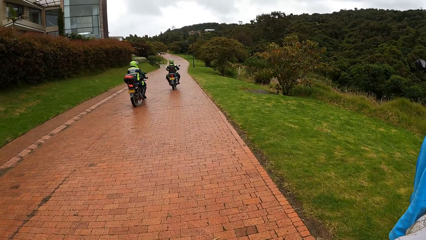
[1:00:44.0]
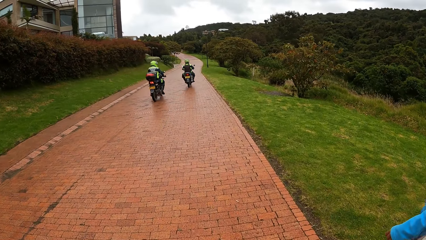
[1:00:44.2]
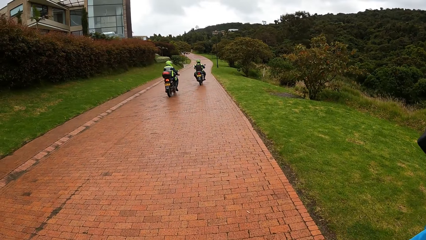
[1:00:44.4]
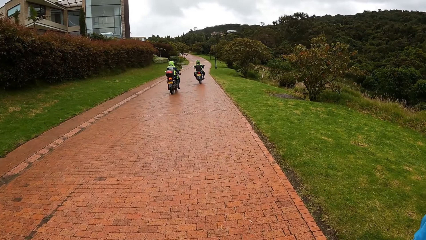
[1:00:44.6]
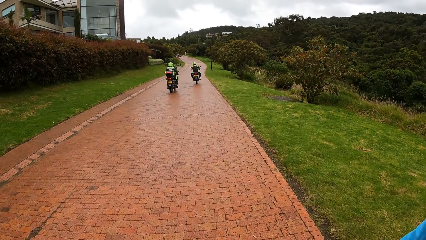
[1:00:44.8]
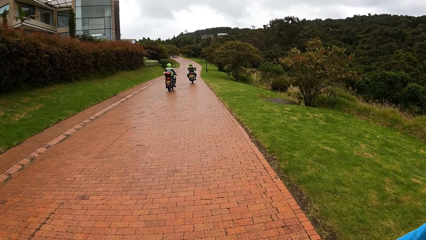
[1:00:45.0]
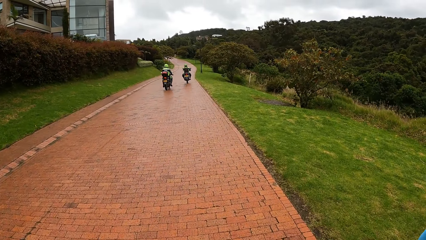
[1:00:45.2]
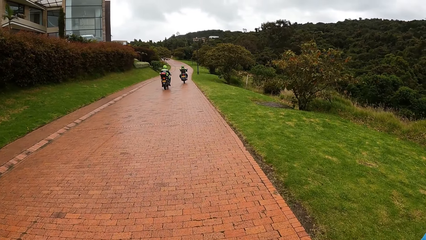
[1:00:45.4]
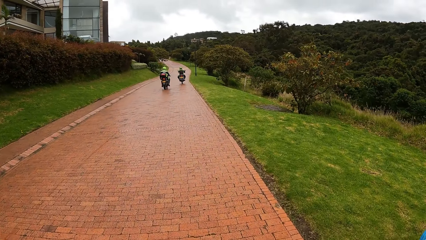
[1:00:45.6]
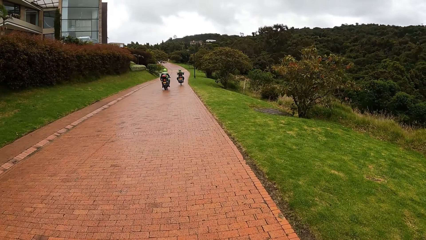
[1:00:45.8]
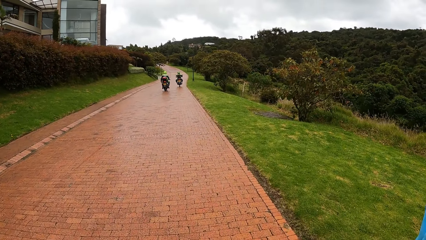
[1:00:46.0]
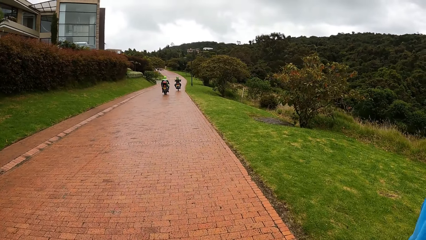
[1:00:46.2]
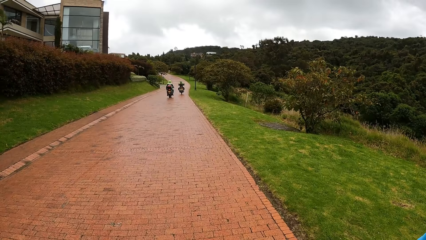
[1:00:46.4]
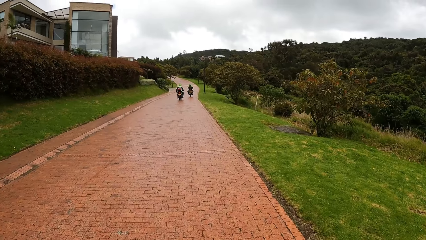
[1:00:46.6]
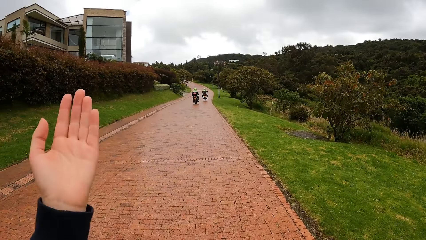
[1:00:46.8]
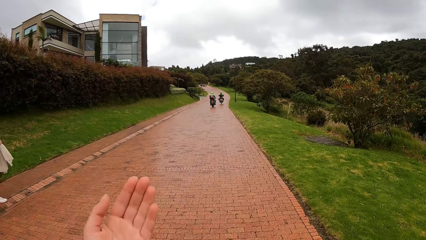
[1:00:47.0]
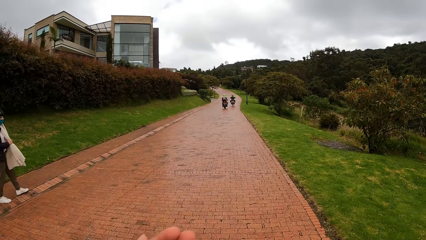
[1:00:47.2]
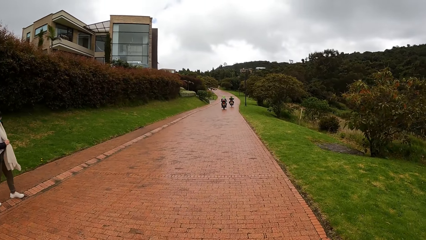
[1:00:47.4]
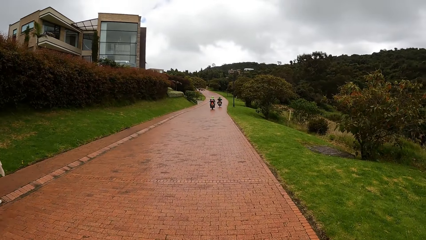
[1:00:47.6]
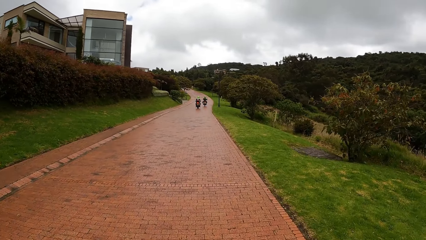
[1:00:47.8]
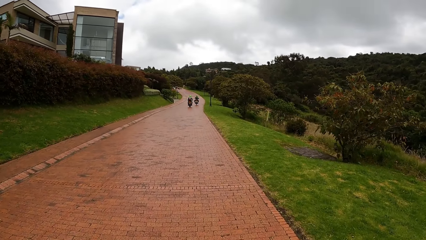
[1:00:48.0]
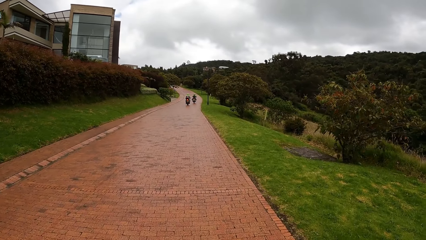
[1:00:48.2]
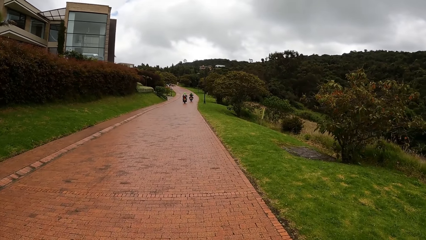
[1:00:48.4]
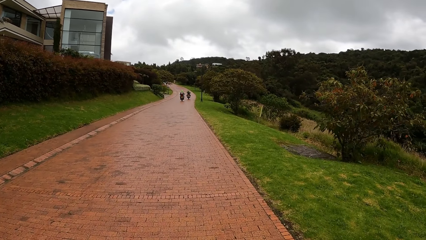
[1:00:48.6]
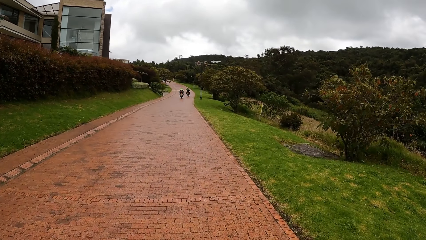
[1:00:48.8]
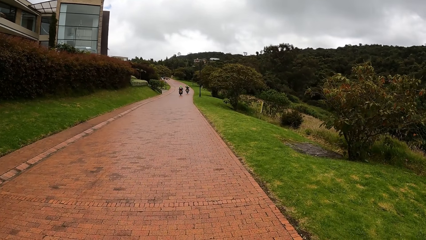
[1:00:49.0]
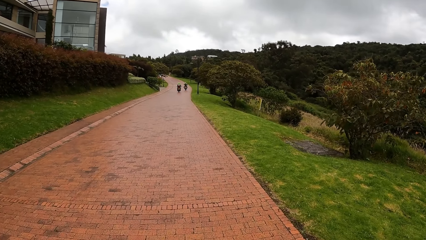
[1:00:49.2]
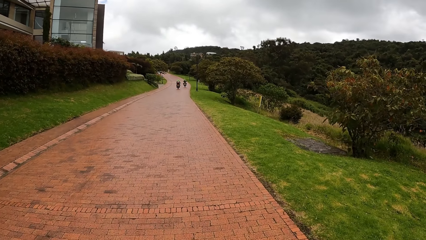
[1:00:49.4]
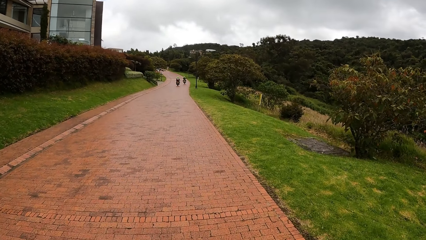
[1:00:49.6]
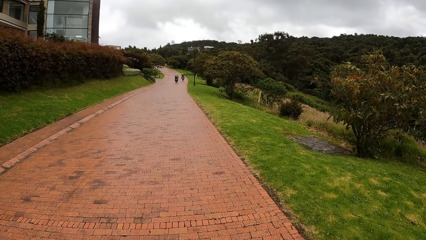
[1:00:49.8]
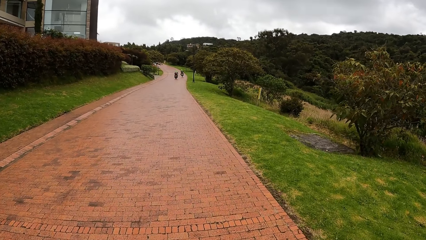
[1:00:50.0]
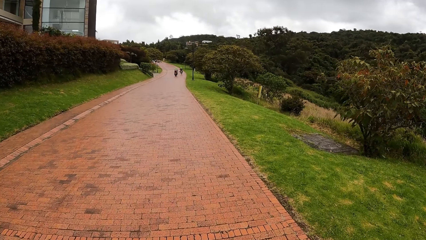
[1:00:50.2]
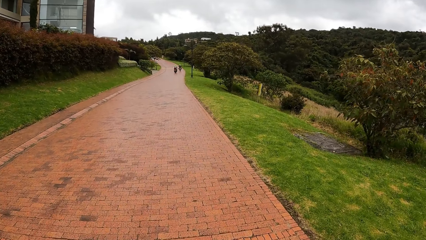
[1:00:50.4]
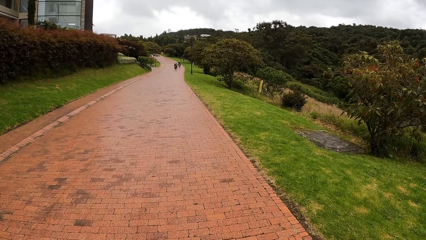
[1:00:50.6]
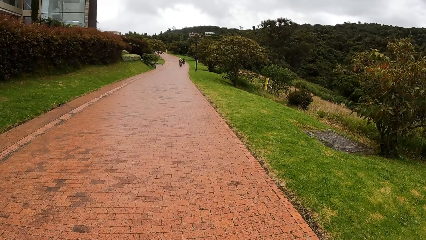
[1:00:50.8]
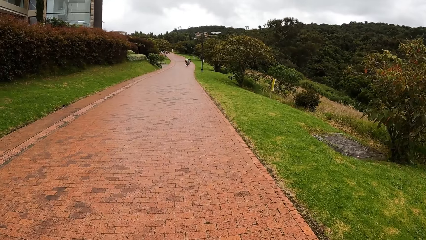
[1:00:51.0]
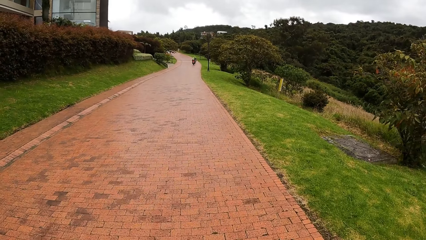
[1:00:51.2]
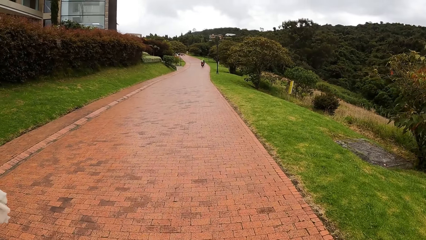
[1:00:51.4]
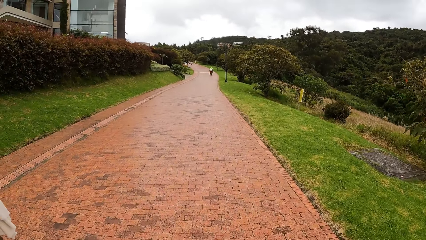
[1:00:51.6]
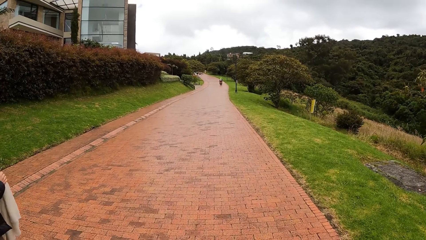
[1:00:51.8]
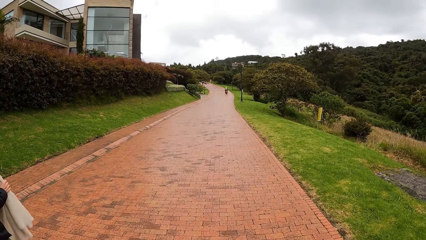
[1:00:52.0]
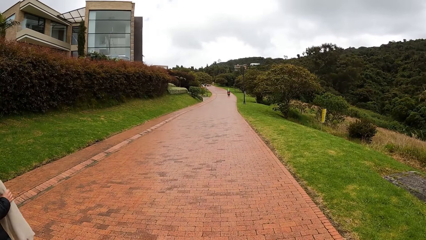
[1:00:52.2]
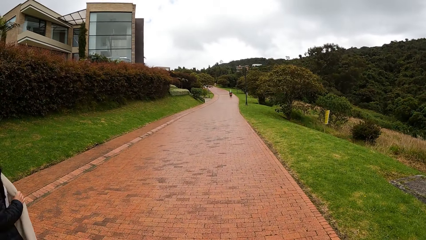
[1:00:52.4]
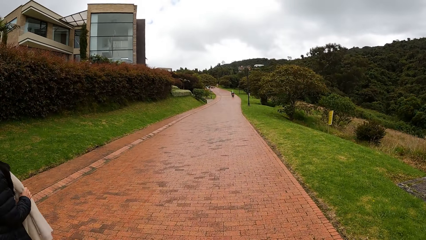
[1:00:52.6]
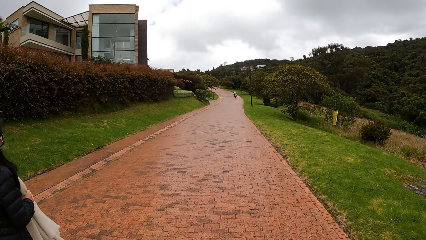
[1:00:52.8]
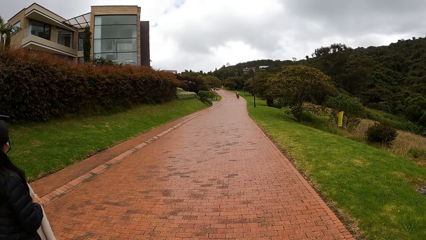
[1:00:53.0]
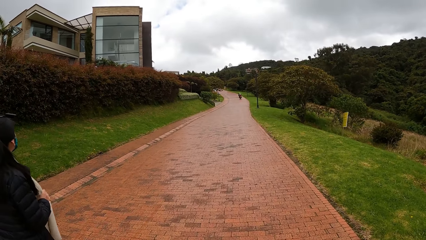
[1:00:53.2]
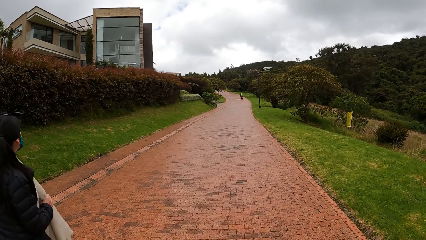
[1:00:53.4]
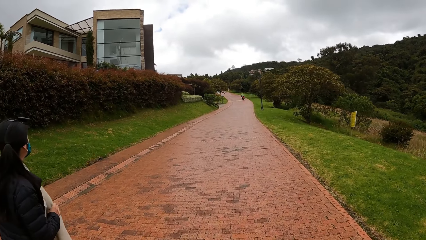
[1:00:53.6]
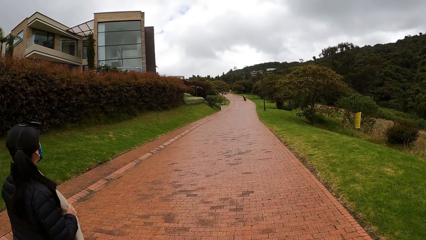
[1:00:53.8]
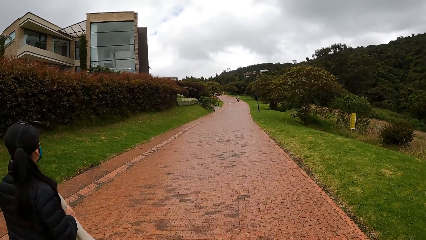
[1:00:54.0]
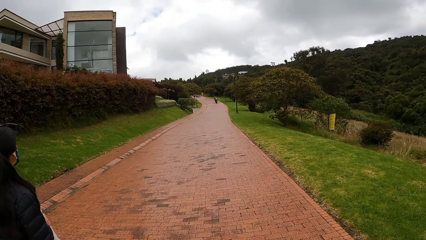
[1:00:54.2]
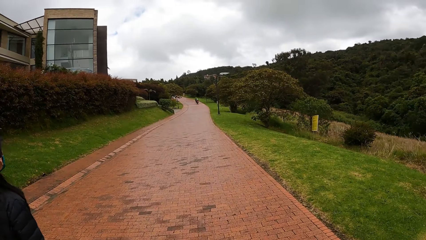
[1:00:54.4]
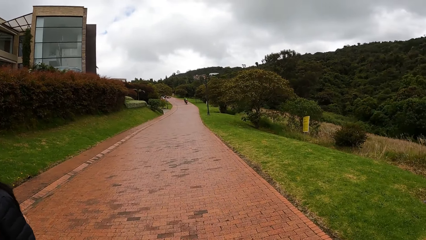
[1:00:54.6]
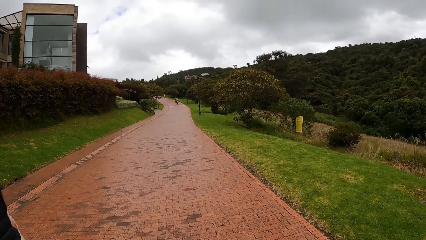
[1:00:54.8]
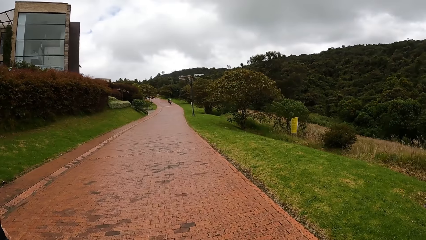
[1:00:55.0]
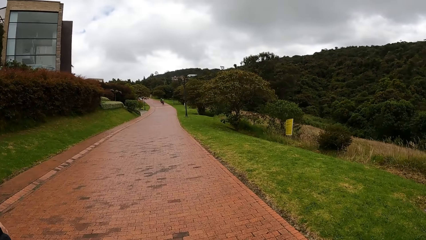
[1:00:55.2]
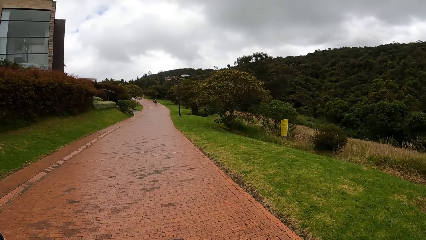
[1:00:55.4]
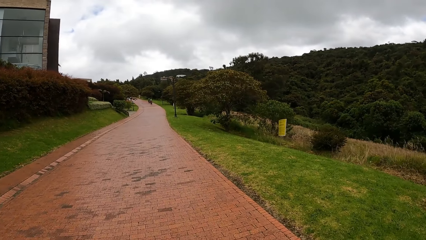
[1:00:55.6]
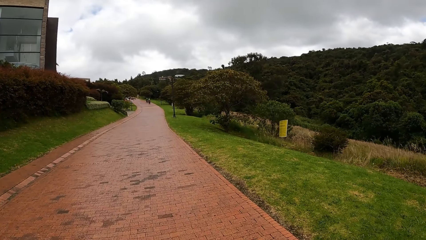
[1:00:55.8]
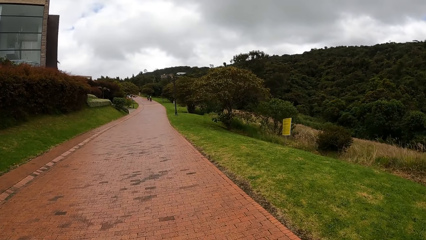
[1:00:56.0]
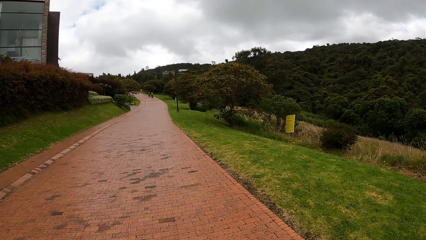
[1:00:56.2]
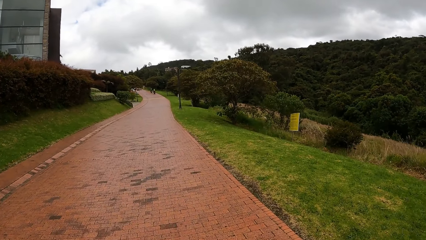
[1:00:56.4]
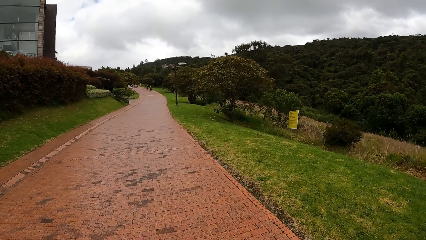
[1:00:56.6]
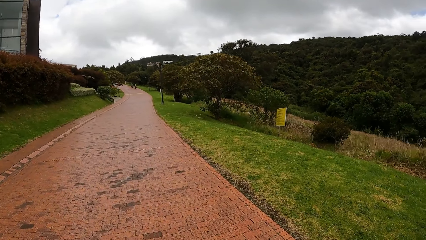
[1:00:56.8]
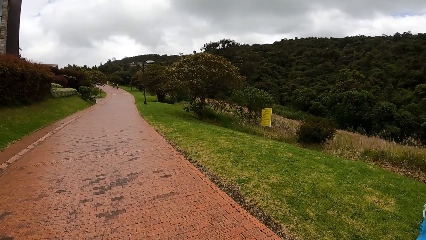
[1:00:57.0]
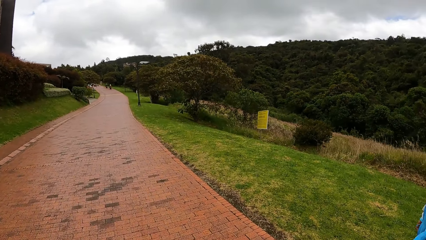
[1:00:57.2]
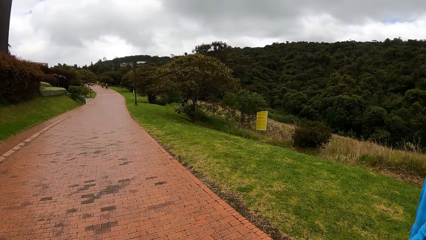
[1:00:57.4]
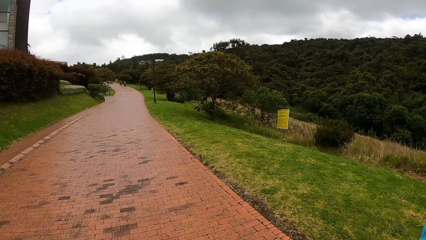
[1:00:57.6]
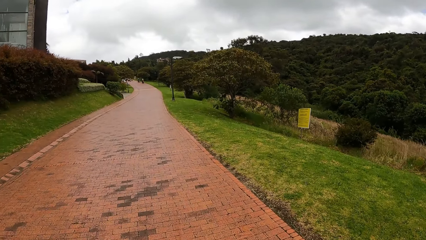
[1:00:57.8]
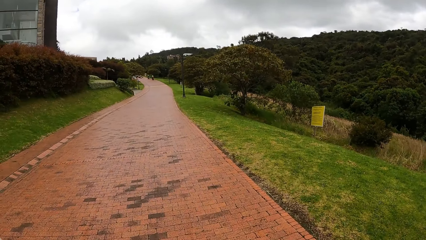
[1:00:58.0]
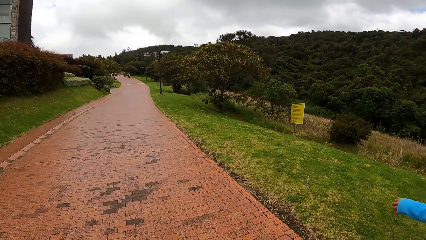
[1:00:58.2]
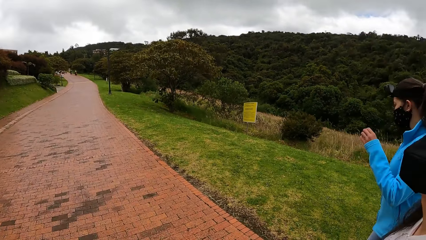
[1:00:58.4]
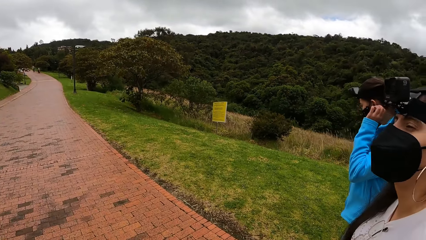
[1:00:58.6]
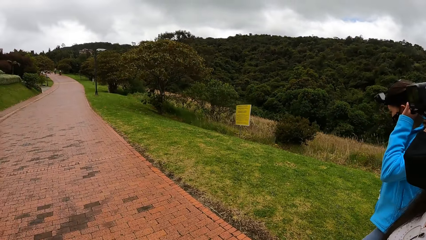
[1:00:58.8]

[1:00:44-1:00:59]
The woman adjusts her hair with her left hand.
